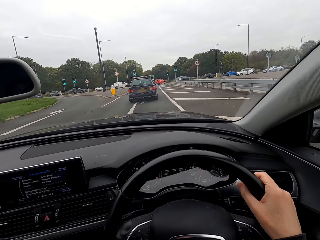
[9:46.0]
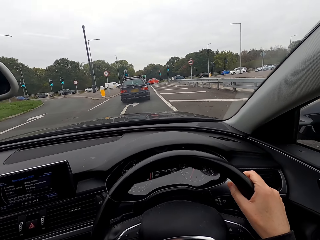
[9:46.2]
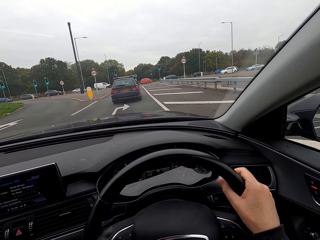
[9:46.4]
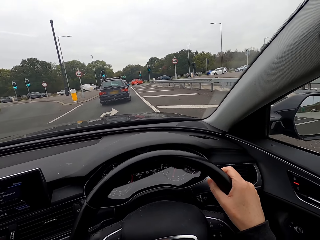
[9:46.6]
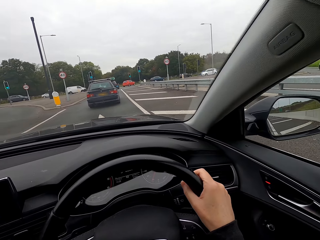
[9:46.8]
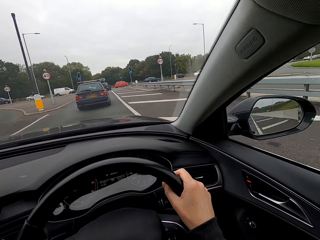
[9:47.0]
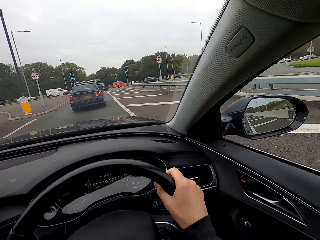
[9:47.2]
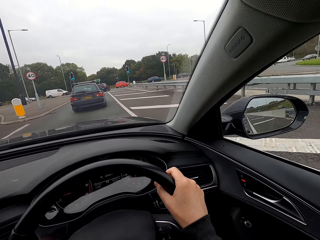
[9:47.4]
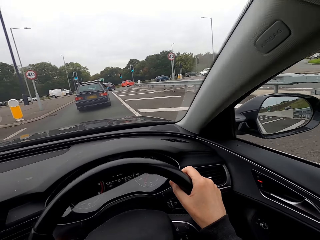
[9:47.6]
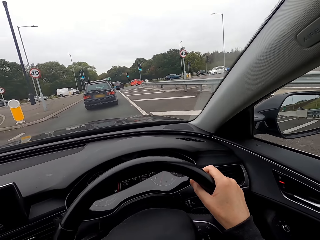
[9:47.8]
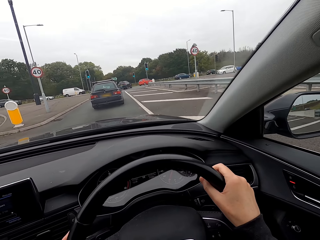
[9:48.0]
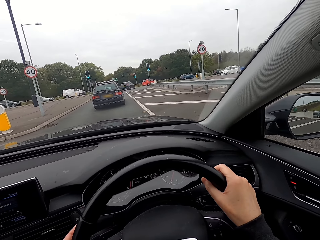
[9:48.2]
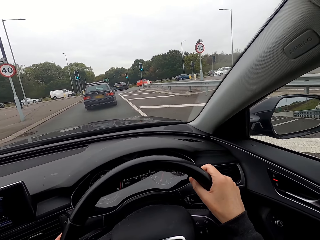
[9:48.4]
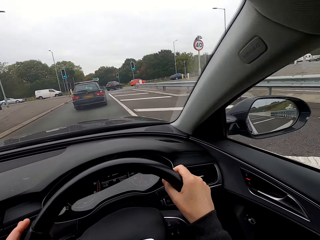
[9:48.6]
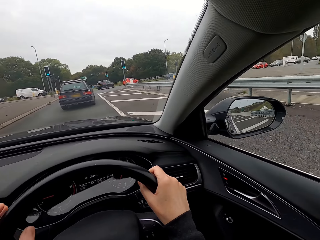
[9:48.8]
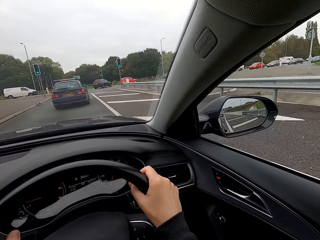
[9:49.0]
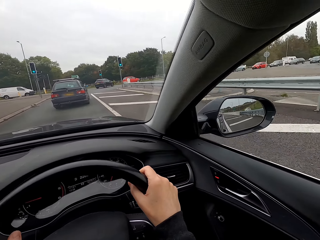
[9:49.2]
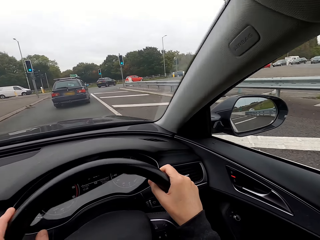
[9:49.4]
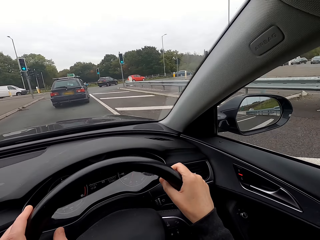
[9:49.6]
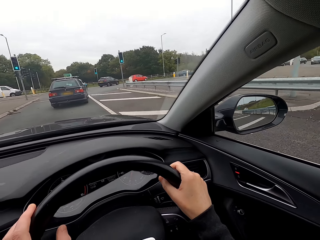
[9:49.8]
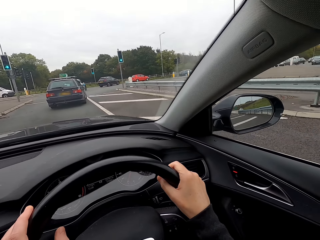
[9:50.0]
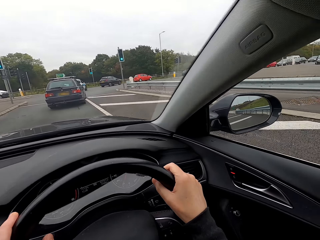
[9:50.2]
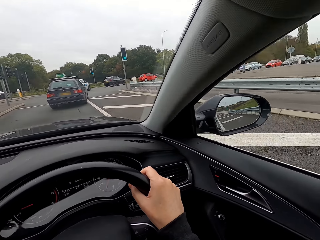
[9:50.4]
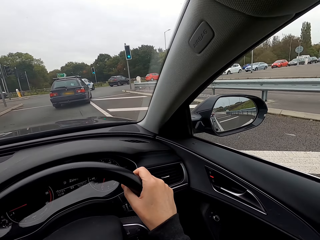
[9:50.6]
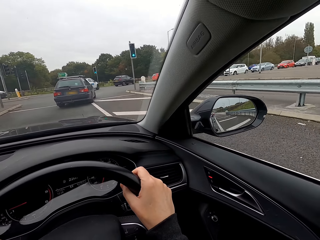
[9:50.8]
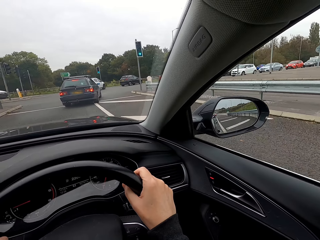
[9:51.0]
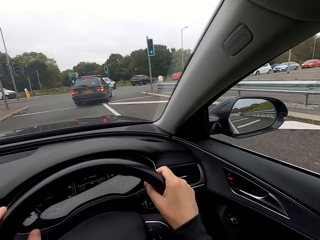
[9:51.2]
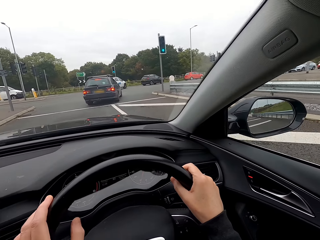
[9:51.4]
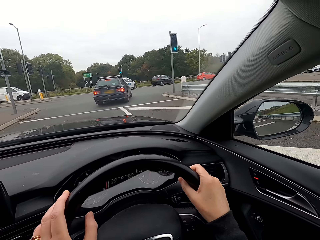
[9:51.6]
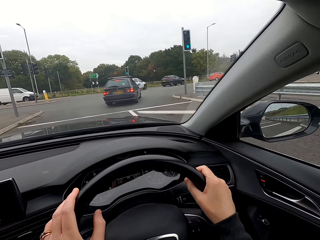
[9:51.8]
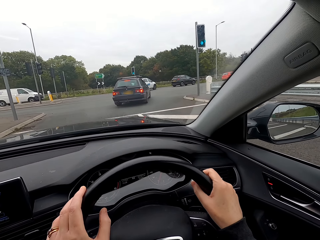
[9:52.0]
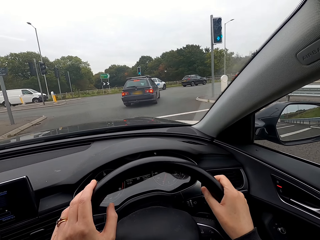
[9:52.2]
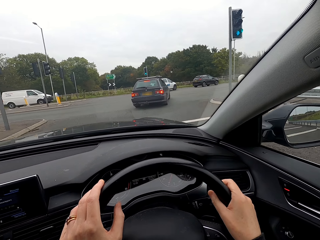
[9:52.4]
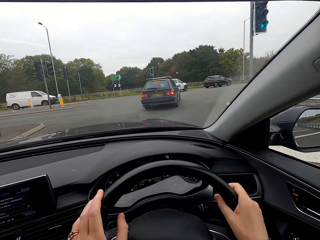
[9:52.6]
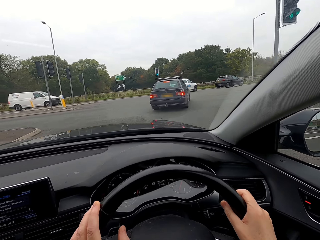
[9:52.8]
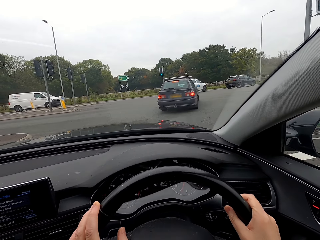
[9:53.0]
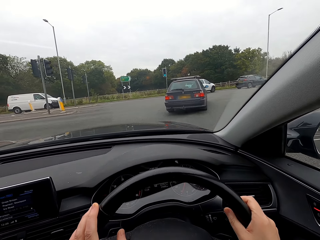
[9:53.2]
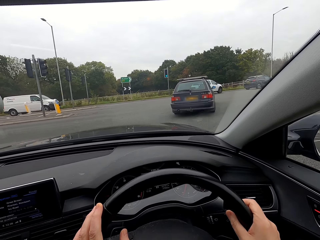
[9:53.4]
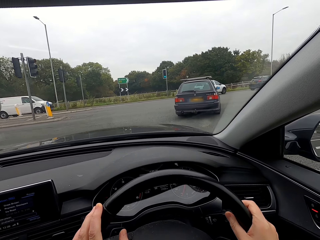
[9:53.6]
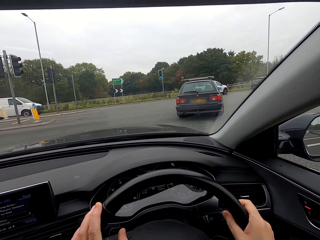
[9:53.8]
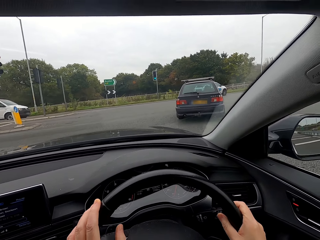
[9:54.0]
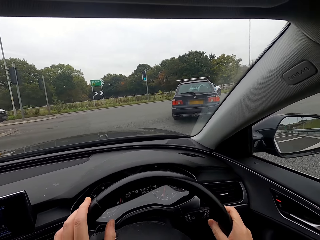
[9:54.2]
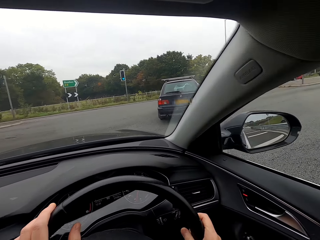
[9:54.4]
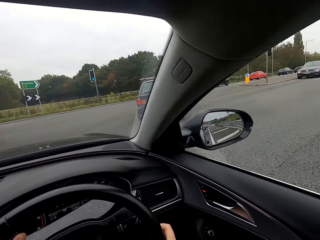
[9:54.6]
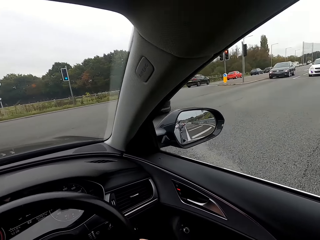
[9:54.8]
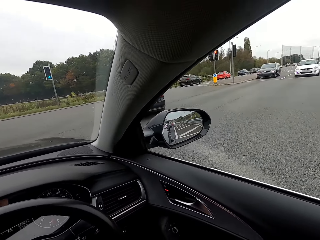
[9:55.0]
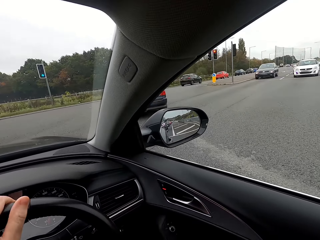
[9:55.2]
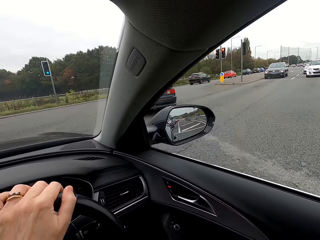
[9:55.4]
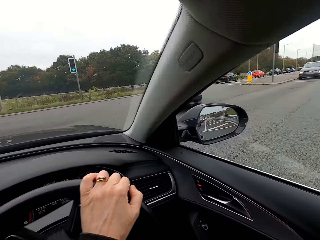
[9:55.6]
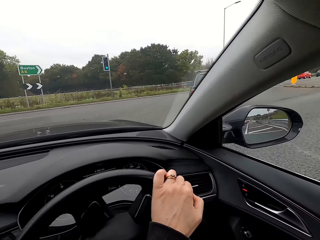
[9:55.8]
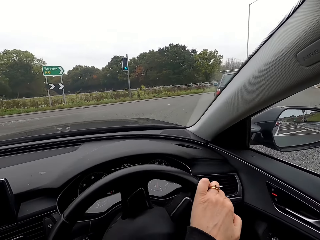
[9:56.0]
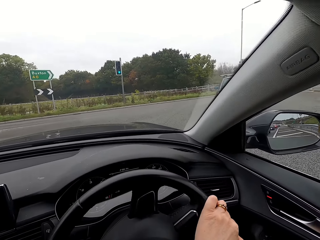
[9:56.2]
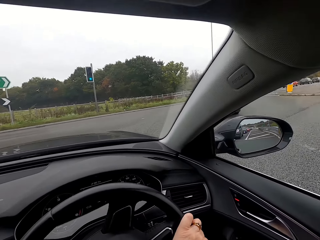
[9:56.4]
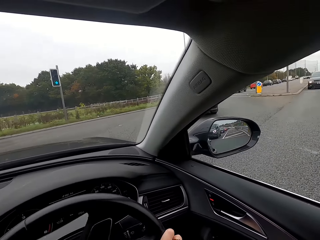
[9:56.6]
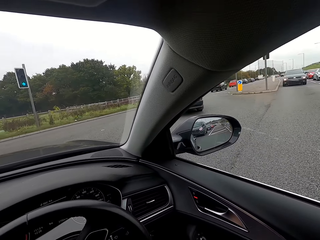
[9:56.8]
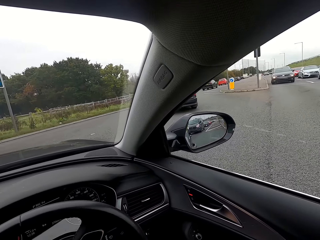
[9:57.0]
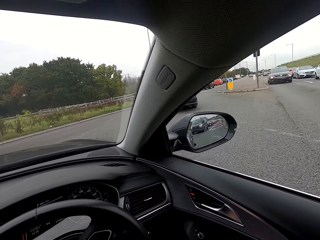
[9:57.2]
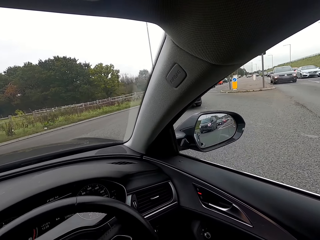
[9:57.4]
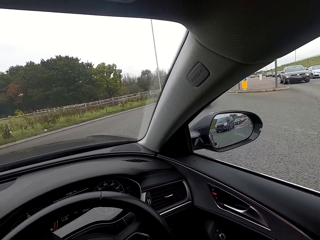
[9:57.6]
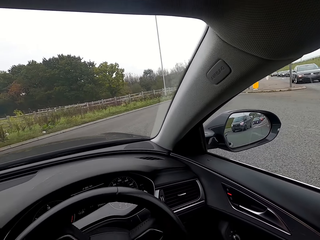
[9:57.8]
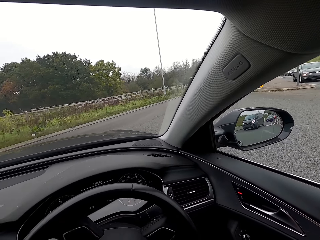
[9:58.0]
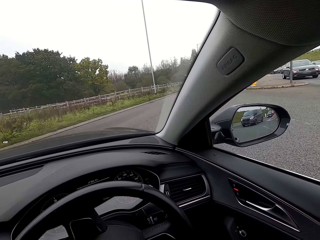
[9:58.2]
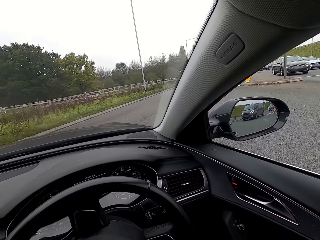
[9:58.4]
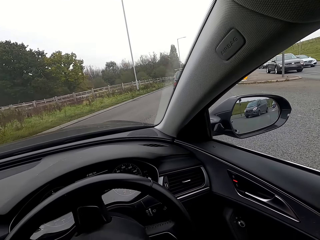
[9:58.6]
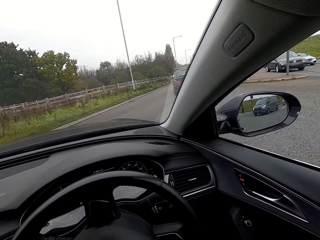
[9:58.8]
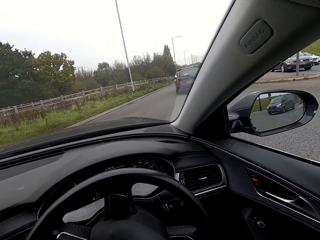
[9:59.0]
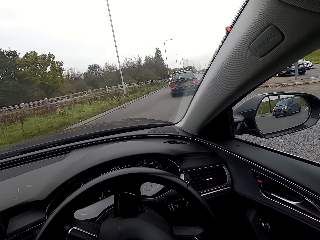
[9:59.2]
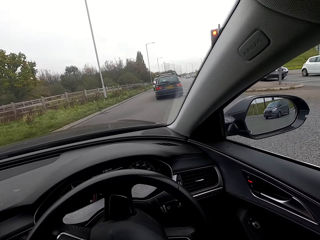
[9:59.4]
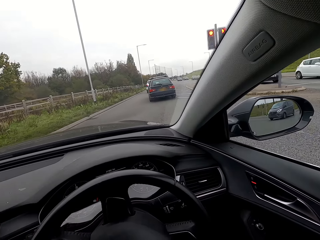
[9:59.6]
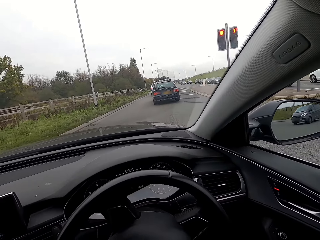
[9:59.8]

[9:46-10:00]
The camera wearer holds the car steering with both hands. They turn the car steering with both hands.

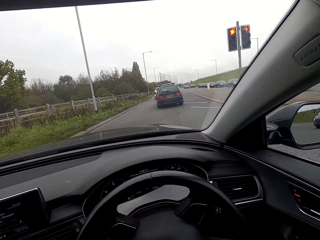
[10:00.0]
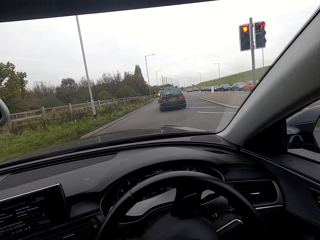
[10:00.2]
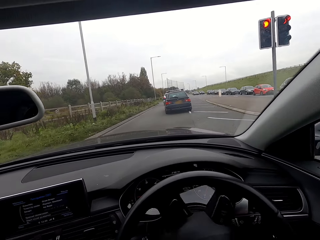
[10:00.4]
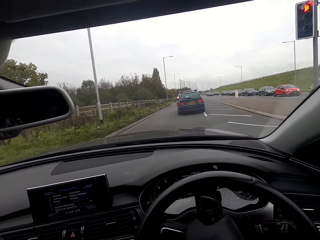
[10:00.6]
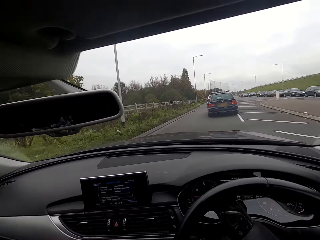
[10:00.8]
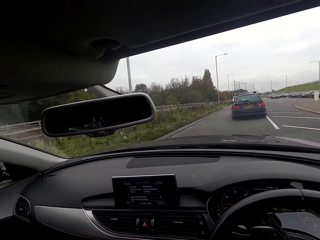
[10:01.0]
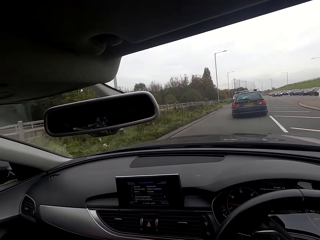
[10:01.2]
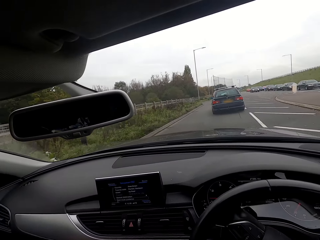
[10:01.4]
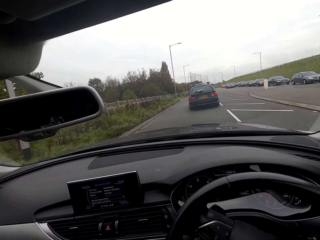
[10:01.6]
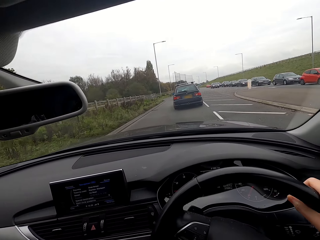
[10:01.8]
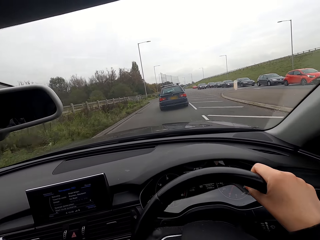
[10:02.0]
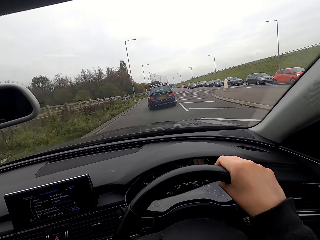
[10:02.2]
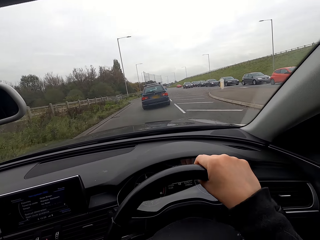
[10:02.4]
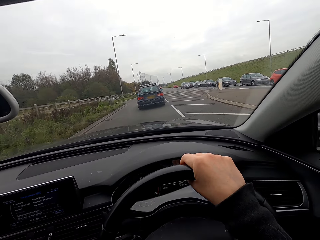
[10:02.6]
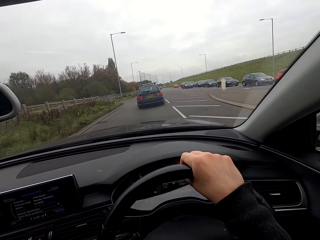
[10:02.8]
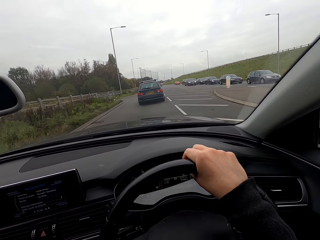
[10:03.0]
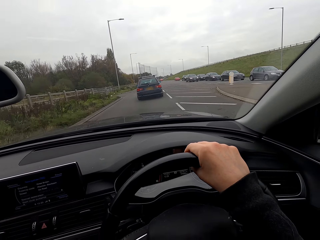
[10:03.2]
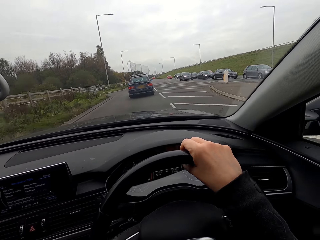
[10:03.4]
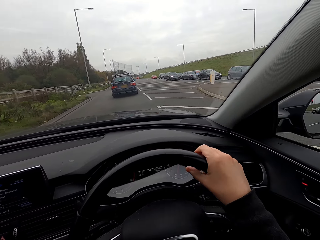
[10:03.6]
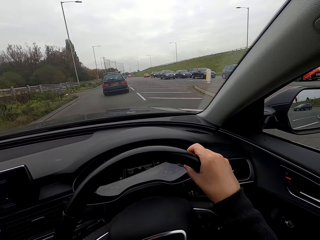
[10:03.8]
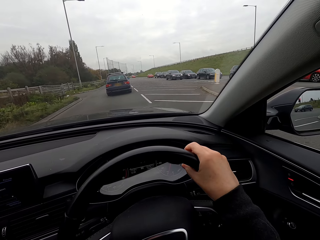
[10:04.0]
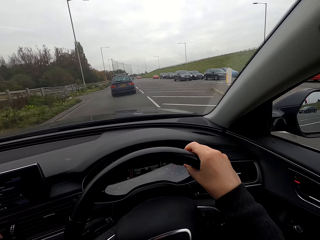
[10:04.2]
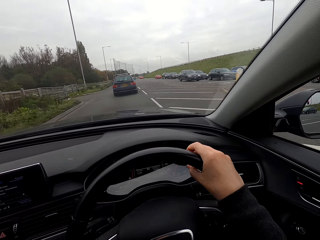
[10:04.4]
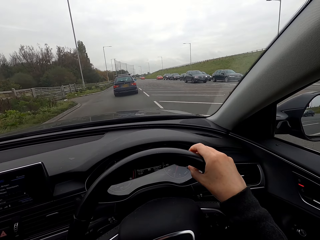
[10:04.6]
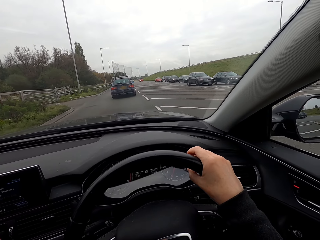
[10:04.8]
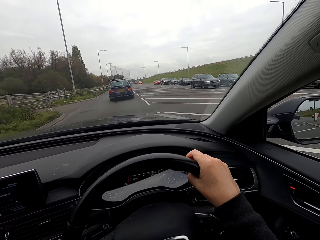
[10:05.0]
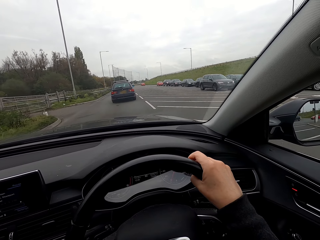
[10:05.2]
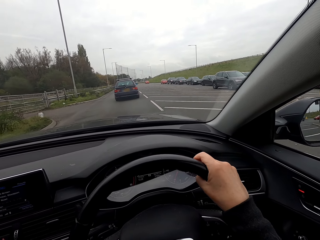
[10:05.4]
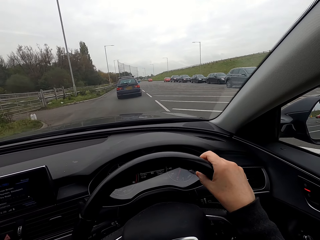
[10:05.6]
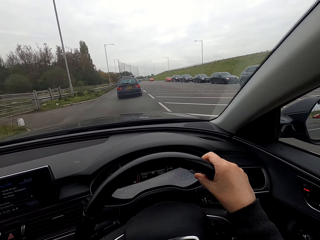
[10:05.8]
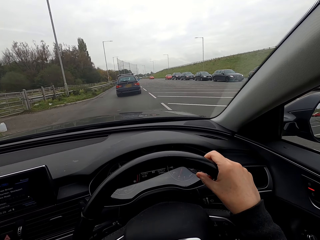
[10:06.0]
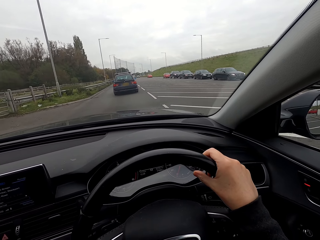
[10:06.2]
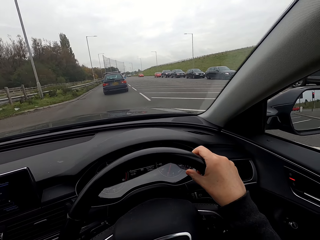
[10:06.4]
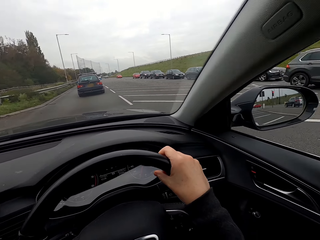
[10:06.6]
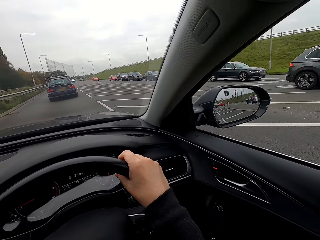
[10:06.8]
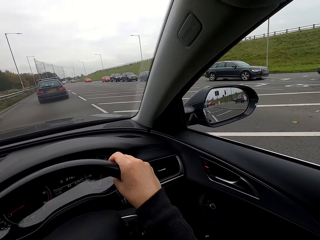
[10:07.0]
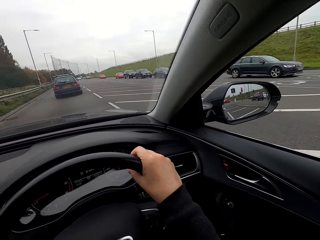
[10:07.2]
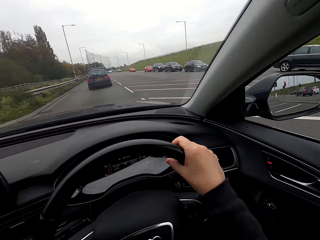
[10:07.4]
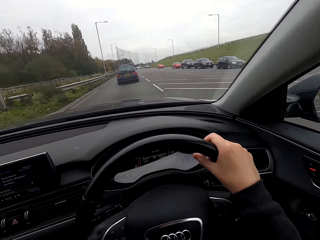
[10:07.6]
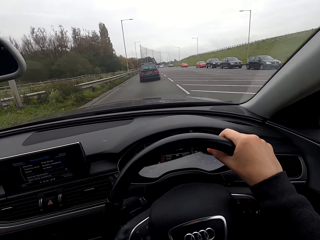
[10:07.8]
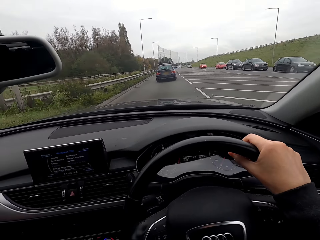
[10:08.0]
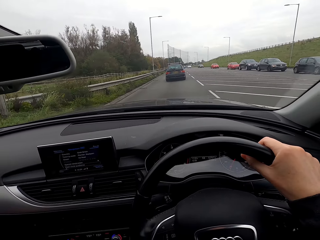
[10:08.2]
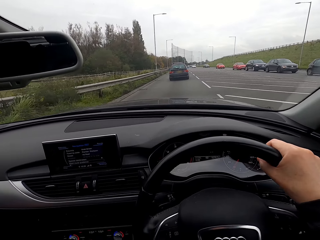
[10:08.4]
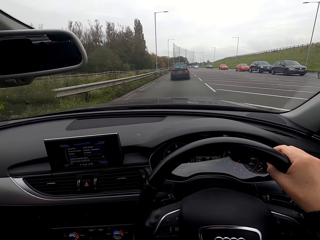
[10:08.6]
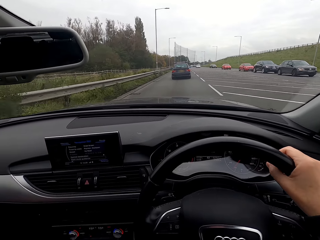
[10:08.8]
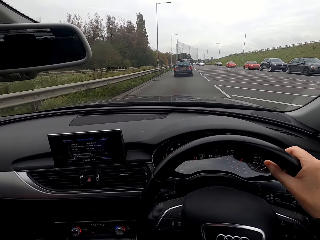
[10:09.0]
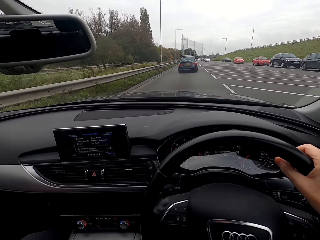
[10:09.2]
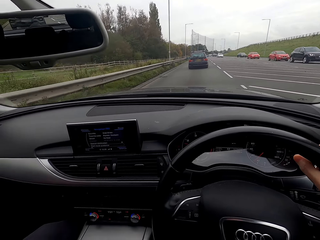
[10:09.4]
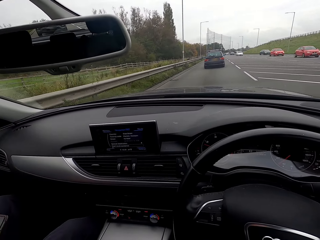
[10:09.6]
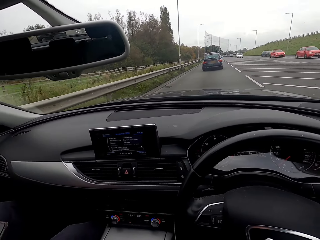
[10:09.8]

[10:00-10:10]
The camera wearer holds the car steering with her right hand. A black car drives past her.
